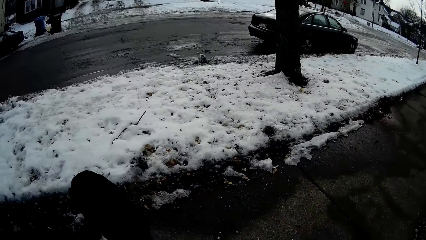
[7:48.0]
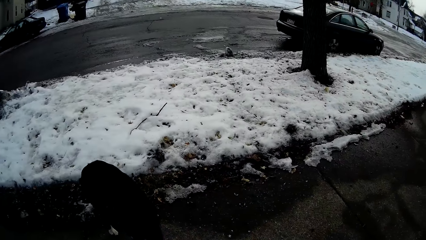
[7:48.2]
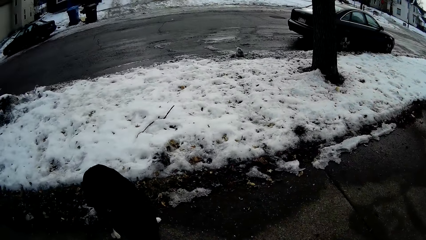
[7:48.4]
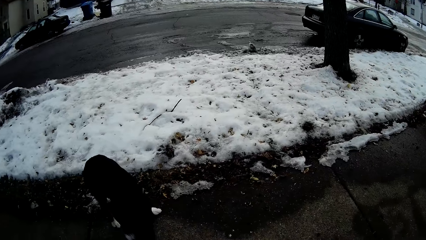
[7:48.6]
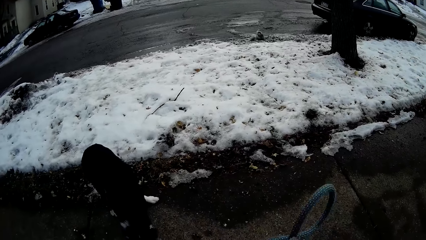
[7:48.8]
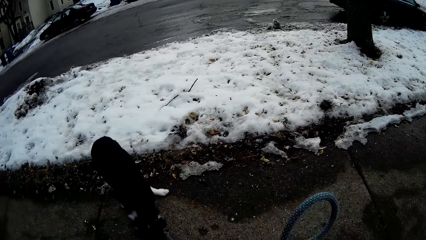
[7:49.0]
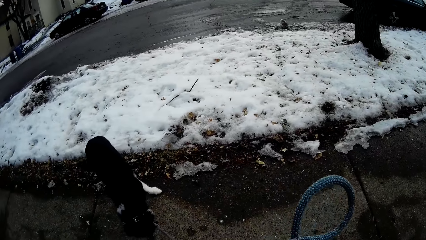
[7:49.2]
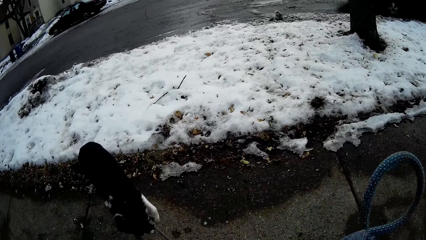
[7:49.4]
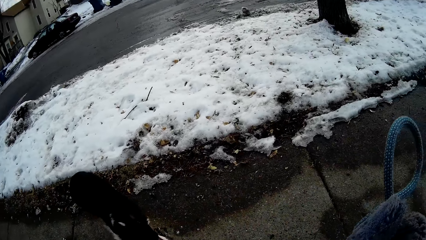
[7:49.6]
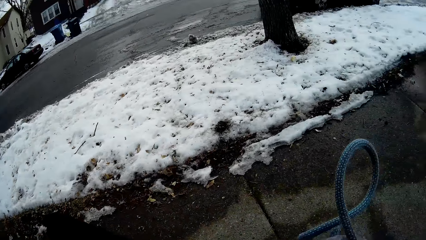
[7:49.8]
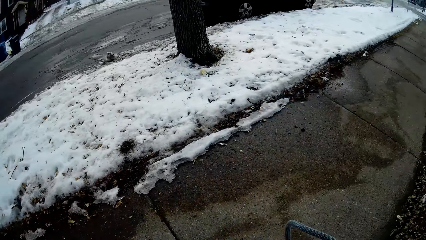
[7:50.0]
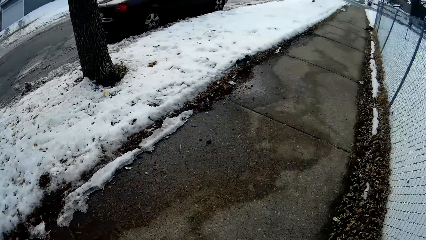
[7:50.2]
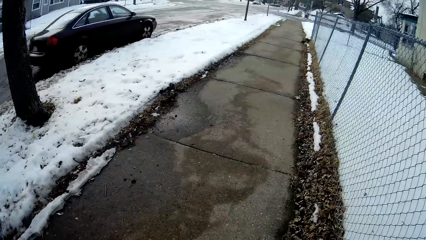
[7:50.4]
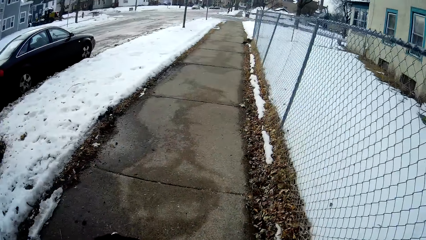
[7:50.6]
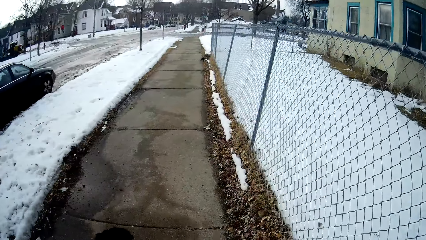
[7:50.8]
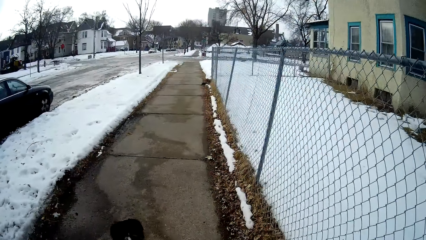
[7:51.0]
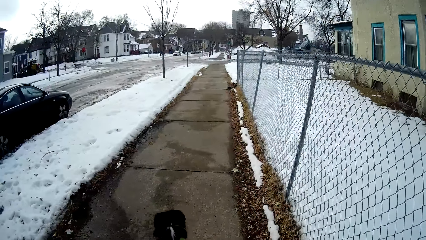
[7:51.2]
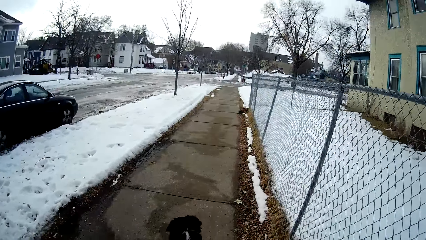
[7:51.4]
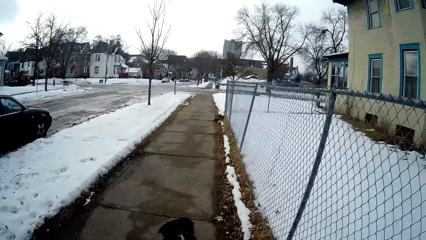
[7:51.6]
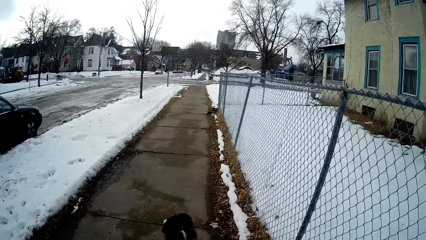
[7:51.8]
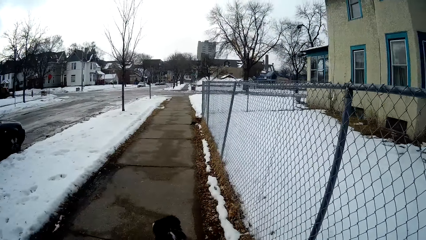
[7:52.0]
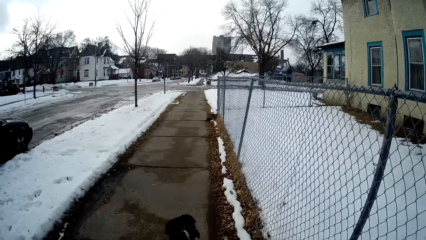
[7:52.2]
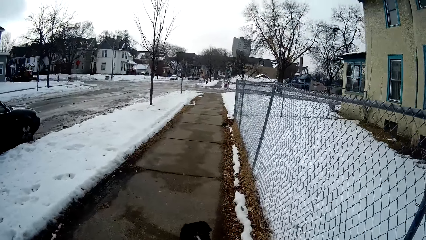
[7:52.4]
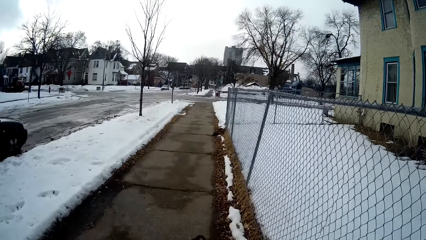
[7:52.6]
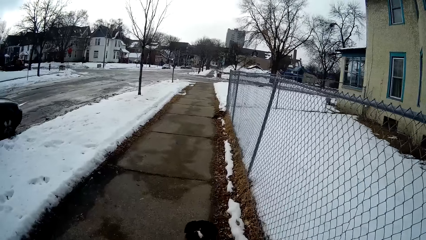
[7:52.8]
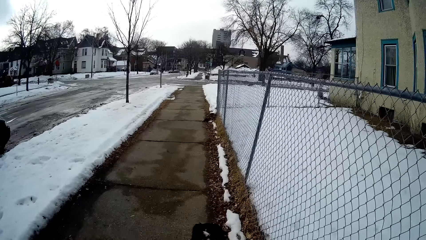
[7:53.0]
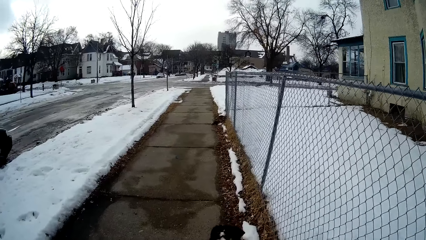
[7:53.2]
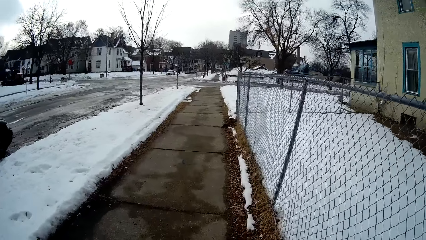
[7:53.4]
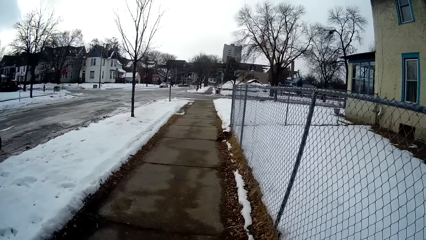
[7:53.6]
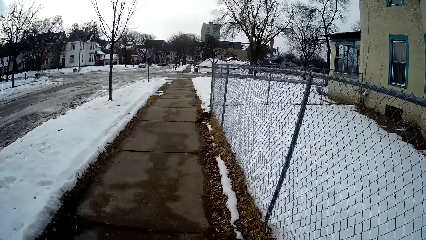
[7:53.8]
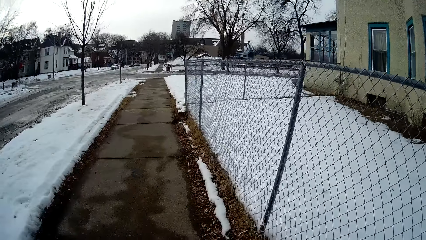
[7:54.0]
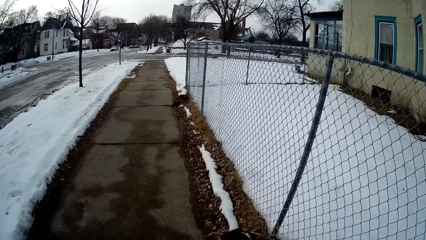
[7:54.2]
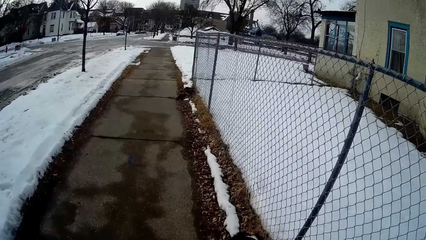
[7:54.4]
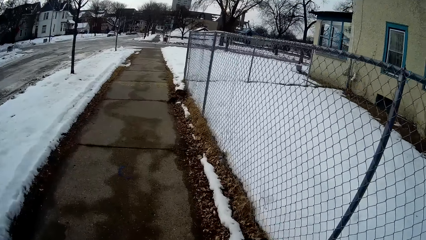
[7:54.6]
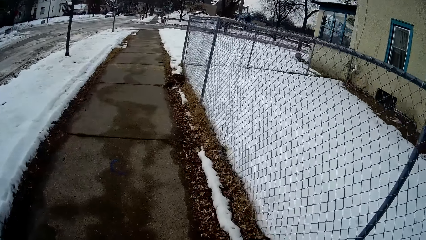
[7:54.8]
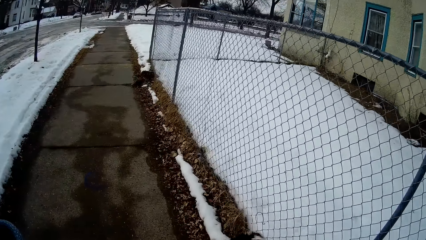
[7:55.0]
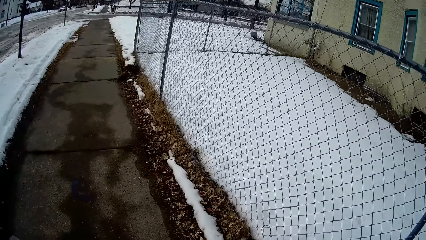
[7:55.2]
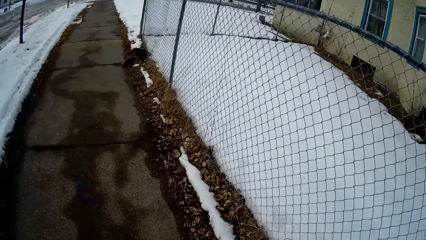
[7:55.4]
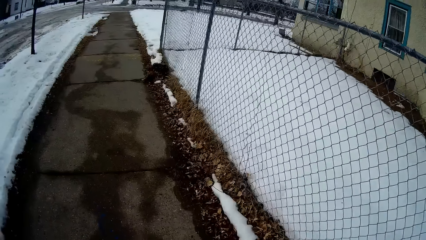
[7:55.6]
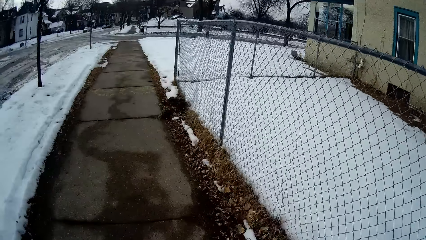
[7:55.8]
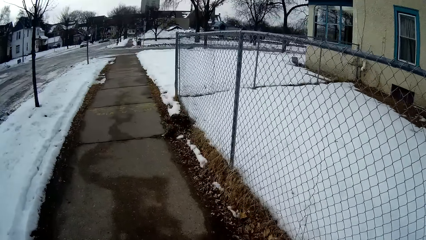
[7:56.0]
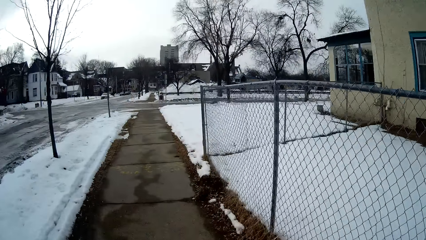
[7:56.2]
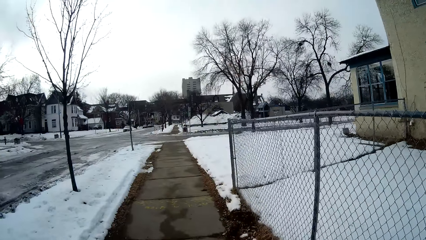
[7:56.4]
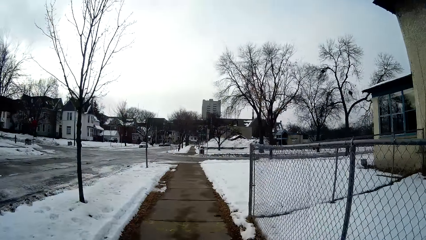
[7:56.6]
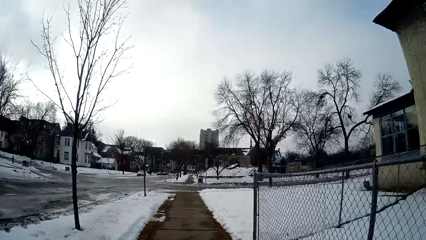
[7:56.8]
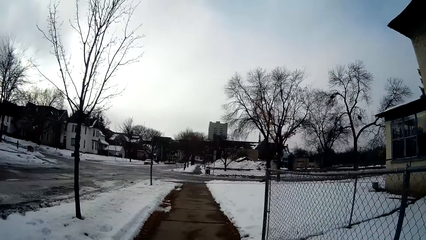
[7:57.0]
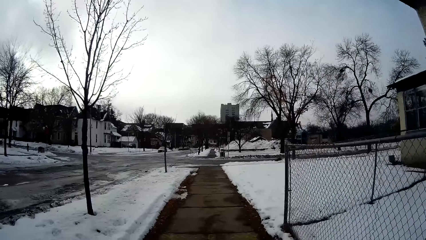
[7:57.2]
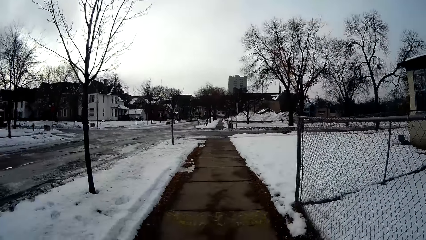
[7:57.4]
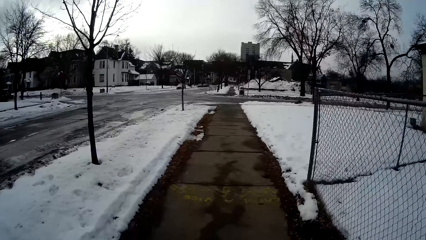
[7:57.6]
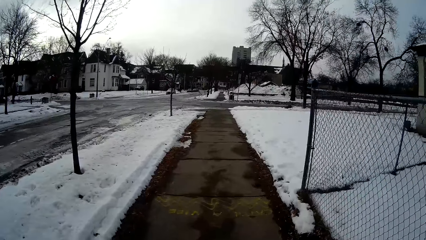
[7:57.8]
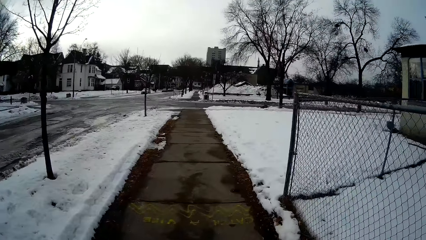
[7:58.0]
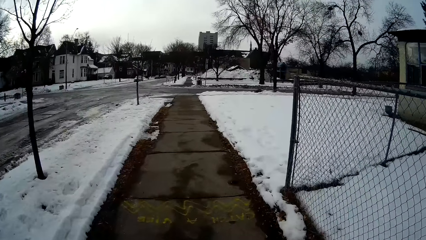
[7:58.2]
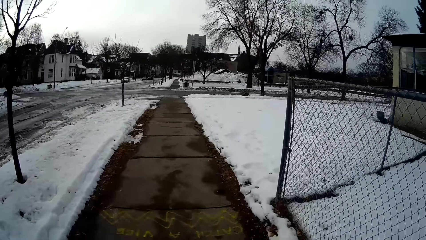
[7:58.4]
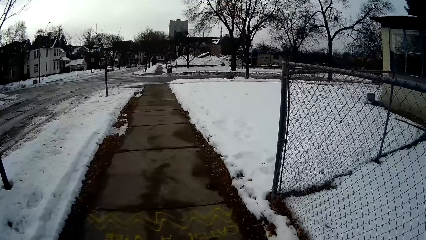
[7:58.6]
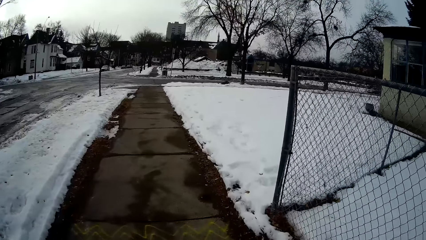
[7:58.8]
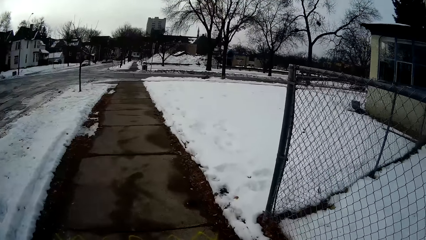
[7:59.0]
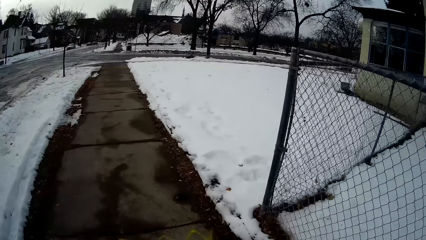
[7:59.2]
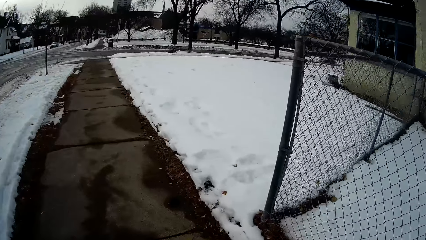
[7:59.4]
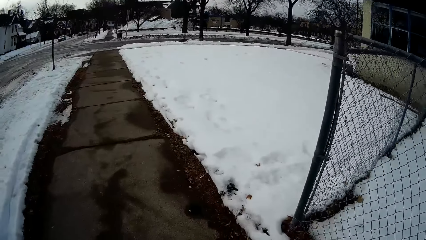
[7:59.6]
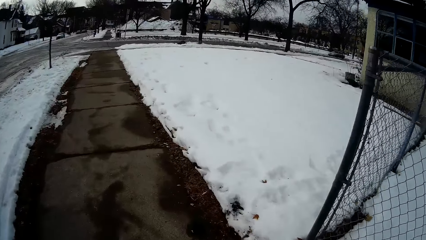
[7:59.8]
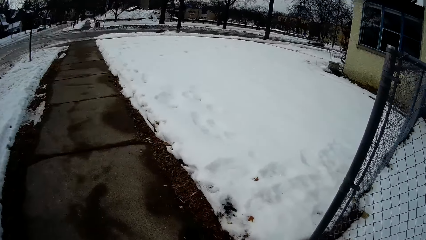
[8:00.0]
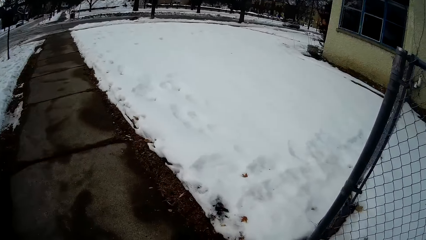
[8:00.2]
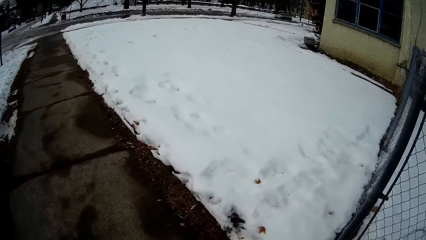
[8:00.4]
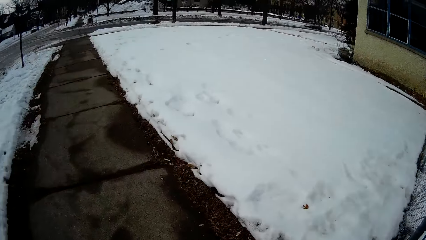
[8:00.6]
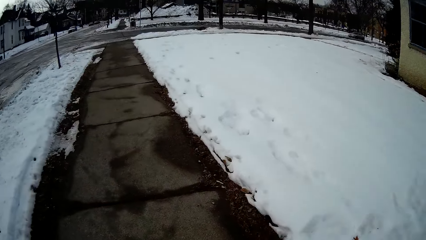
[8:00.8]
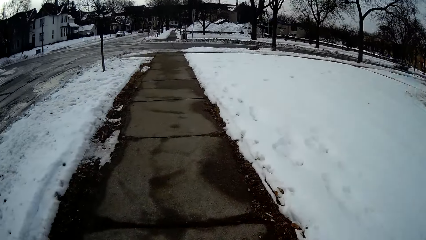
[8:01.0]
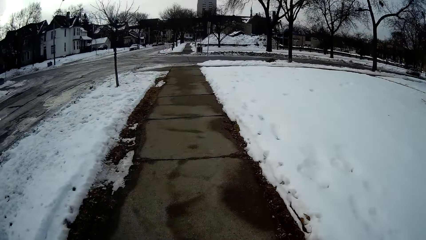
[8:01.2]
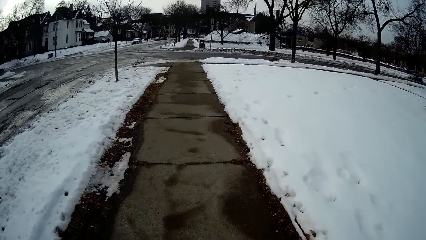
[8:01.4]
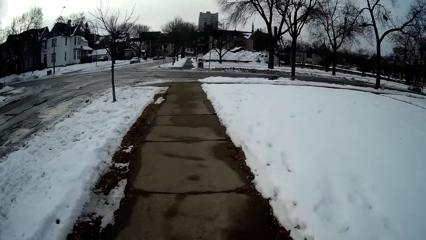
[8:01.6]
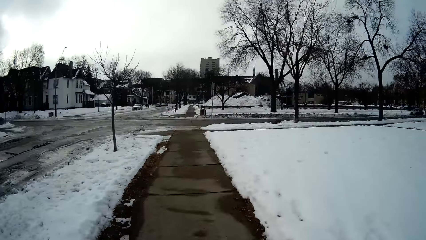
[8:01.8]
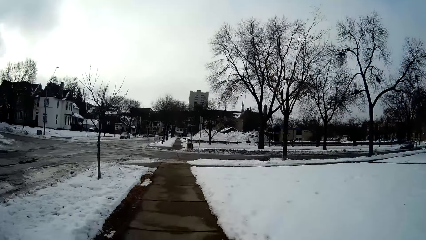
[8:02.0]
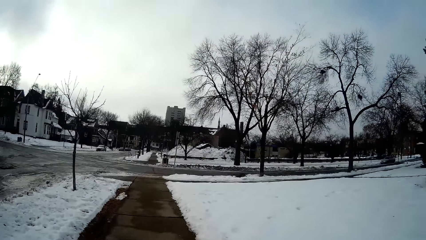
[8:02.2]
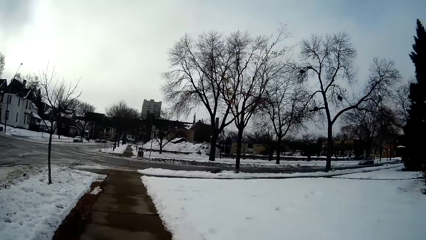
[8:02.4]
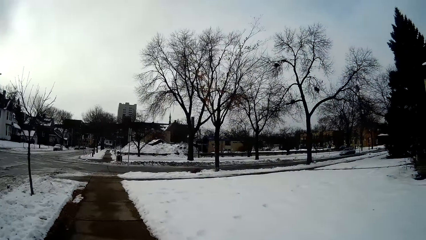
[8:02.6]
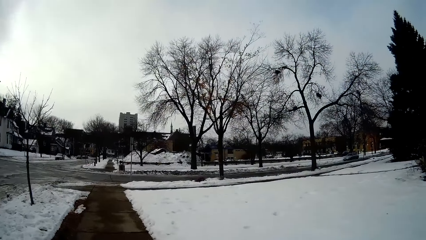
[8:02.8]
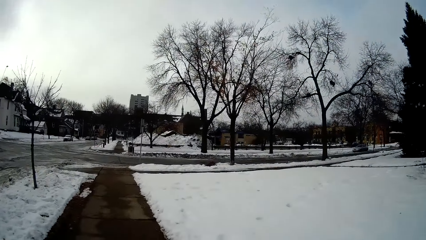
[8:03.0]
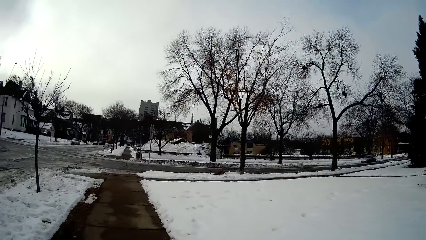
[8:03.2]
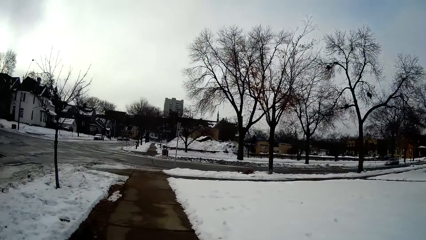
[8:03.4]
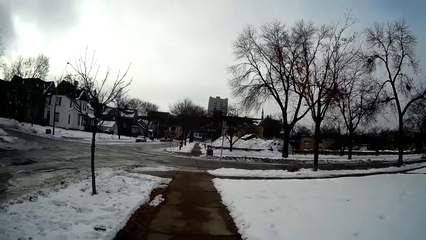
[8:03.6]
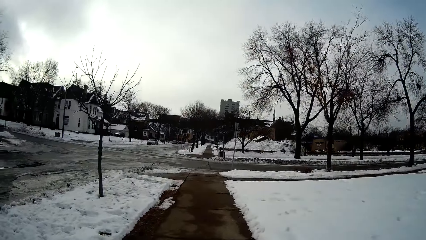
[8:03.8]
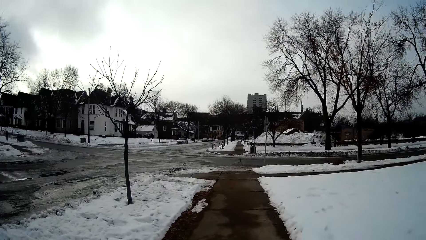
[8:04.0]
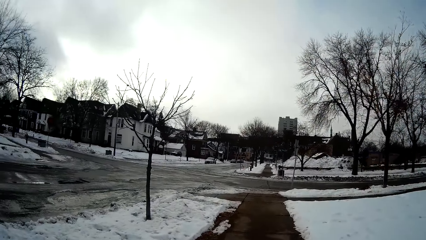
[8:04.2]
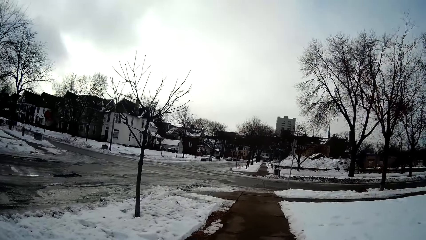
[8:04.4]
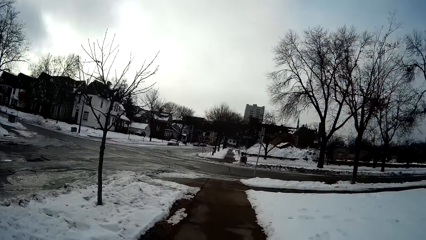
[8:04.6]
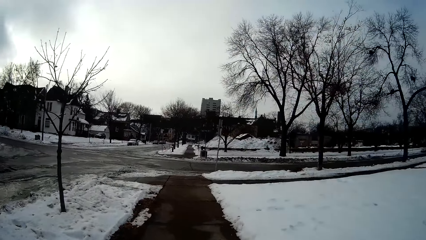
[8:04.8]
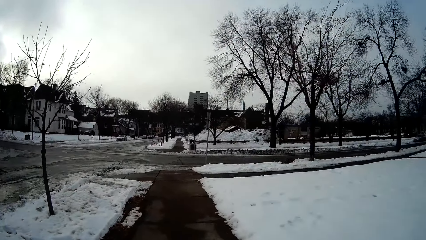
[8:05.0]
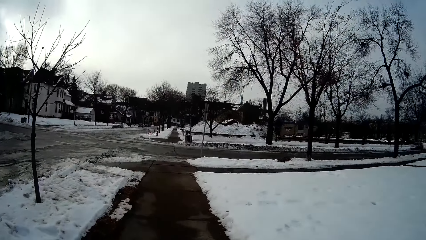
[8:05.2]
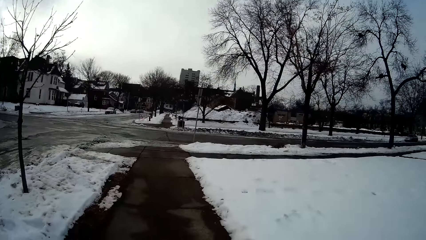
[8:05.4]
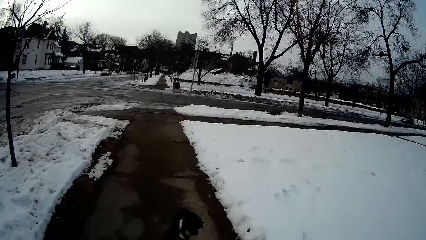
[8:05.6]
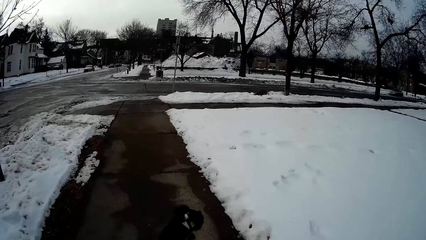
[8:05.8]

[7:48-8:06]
The camera wearer stops walking. They control the movement of the dog with the rope. They walk along the sidewalk holding the dog.
